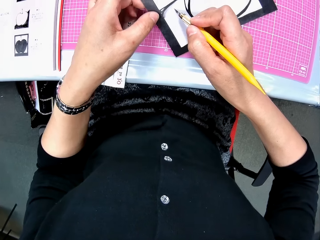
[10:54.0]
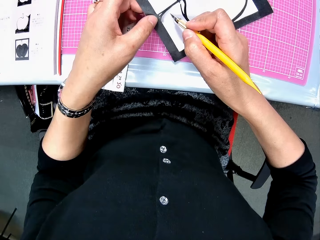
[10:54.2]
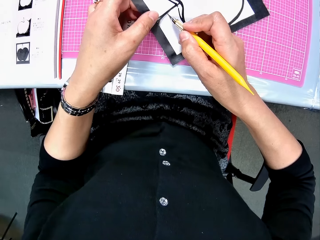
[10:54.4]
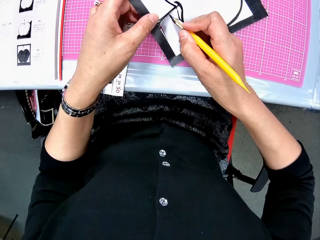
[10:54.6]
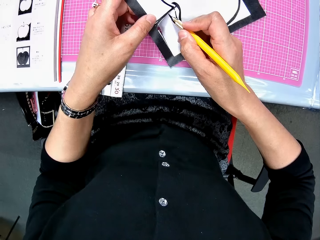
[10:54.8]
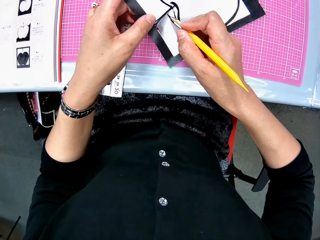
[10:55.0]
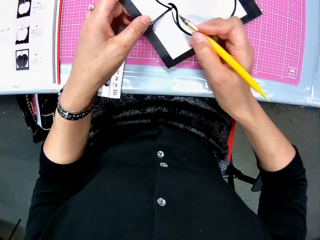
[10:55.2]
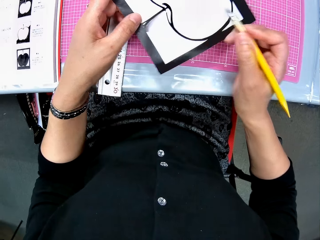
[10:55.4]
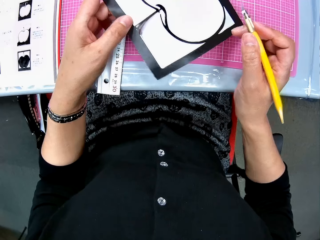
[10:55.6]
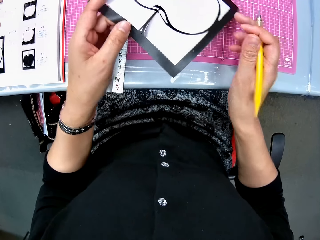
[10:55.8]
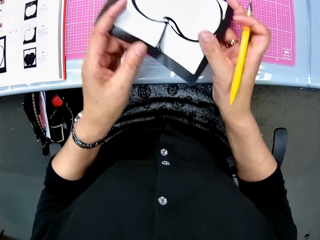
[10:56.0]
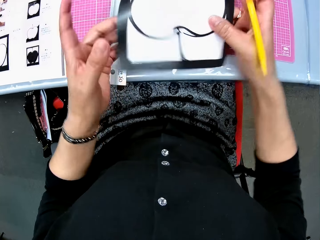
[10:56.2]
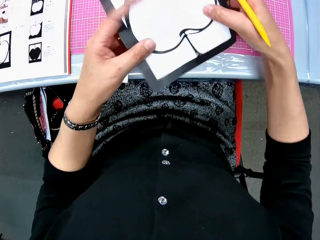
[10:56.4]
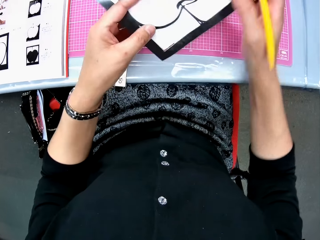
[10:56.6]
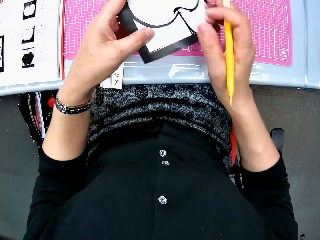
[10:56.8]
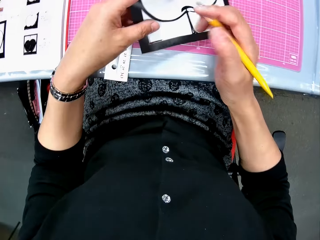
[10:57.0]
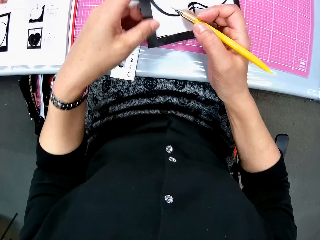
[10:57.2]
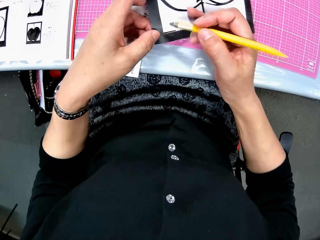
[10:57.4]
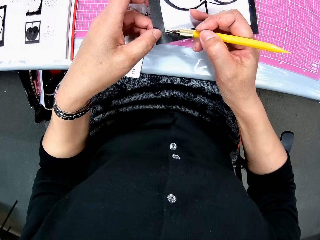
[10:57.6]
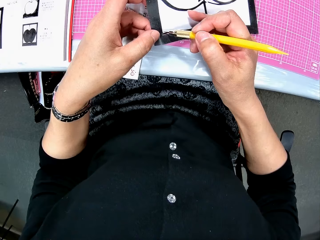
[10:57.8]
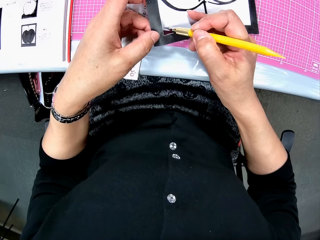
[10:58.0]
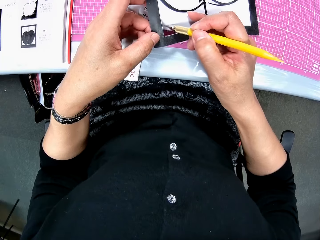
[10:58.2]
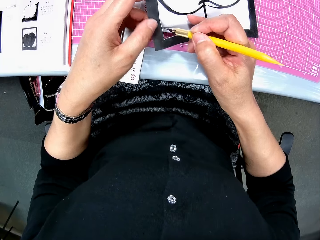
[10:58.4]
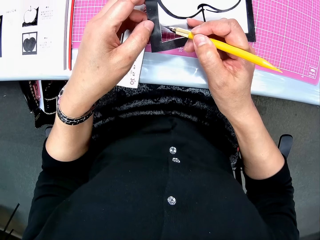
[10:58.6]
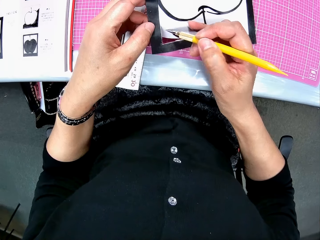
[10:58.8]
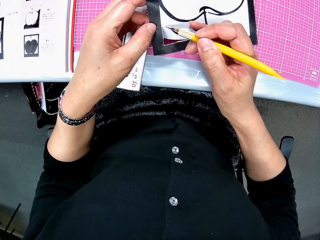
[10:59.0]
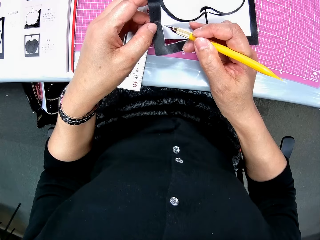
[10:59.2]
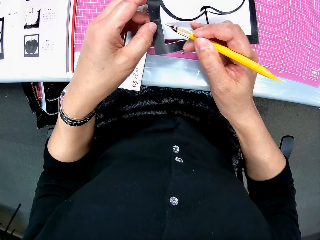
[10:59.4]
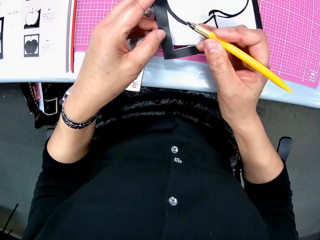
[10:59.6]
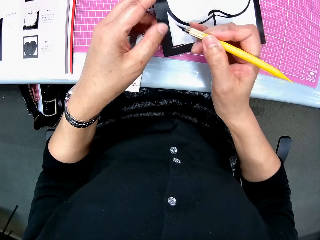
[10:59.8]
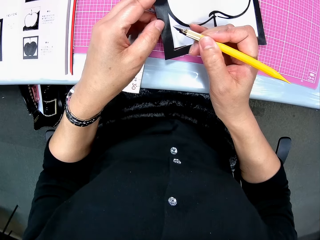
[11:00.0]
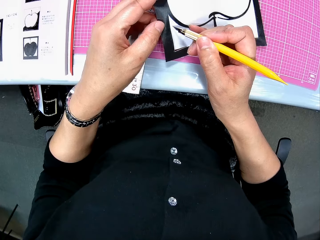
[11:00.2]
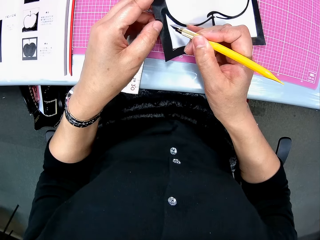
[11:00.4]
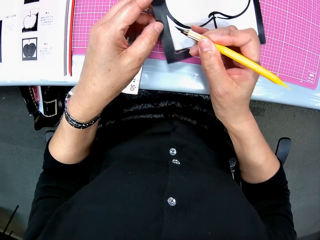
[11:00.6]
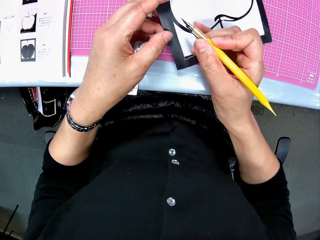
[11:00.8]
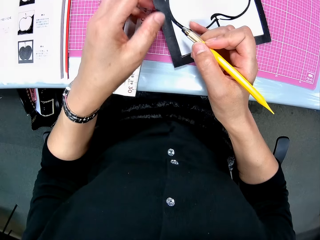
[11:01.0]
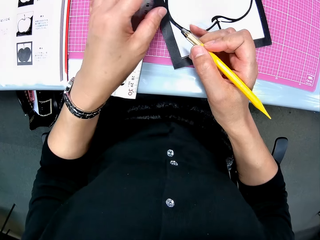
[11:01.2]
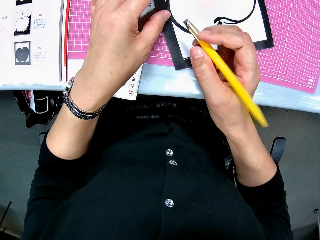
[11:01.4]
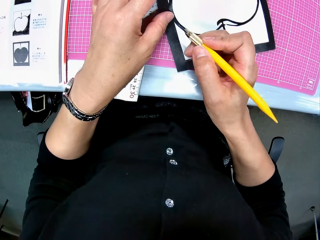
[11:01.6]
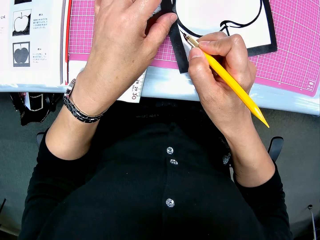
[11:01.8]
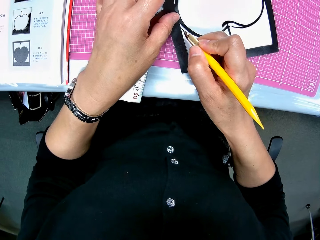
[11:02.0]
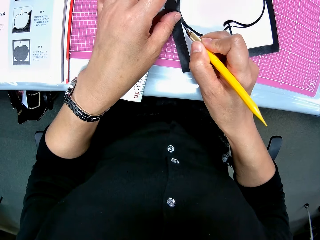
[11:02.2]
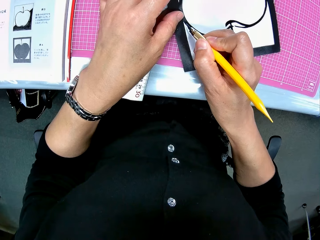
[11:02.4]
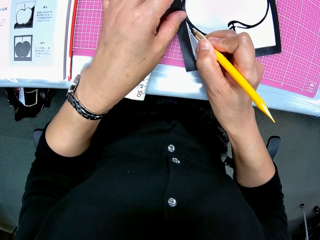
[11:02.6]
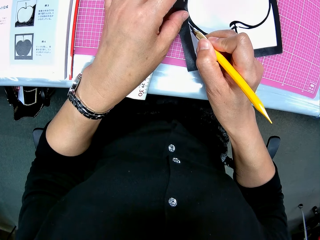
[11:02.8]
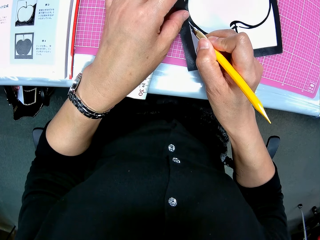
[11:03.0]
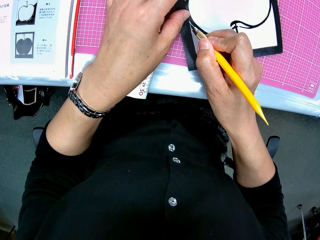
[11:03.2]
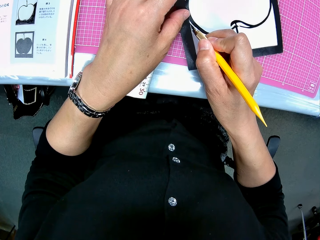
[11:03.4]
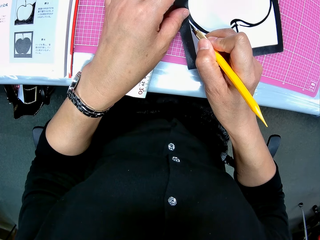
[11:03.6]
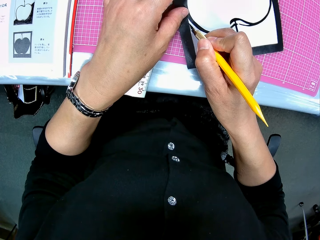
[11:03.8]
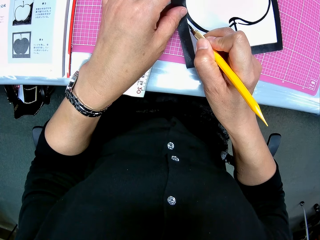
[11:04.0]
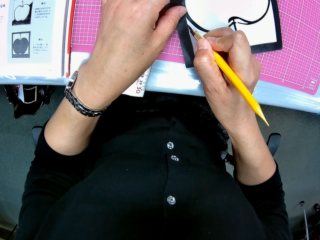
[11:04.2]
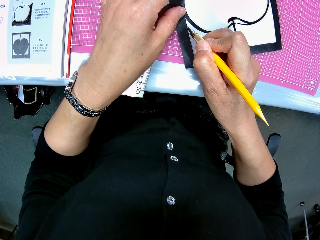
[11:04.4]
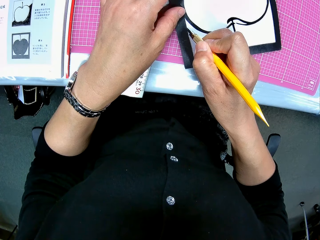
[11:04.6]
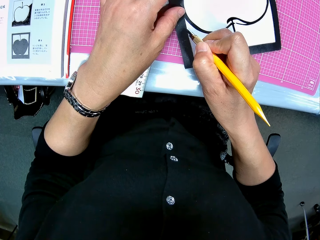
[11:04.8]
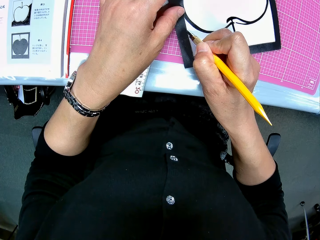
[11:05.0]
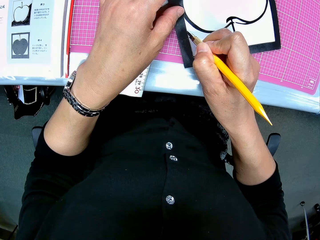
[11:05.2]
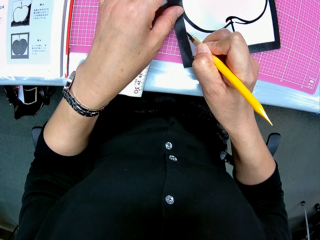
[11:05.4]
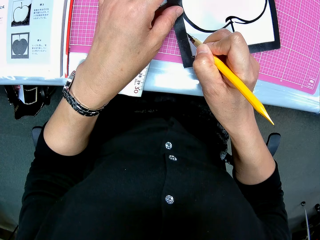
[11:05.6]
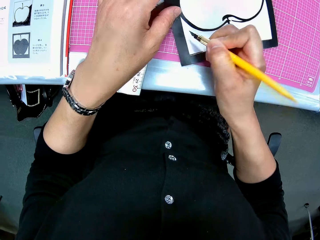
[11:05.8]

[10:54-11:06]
The camera wearer lifts the paper. They place the paper on the mat. They cut the paper.

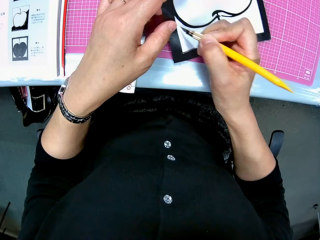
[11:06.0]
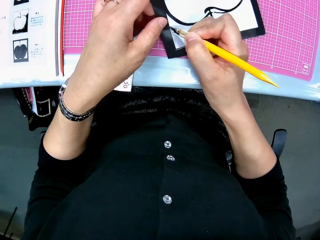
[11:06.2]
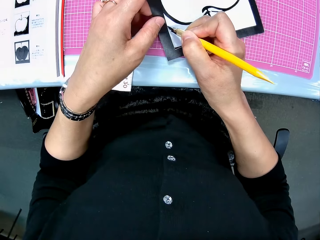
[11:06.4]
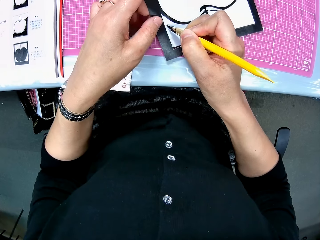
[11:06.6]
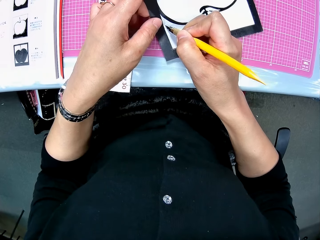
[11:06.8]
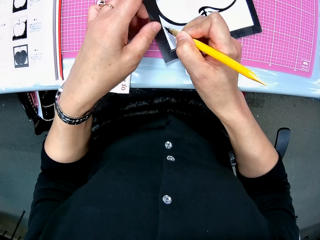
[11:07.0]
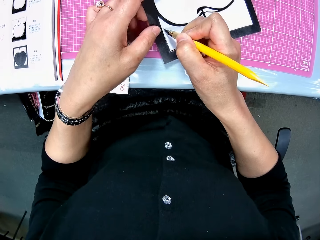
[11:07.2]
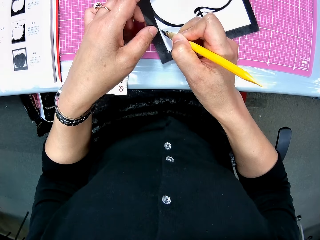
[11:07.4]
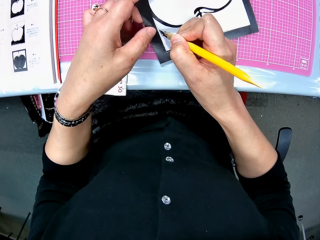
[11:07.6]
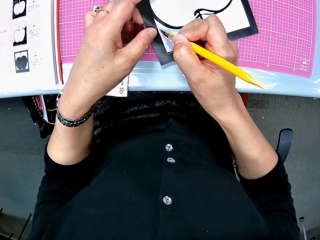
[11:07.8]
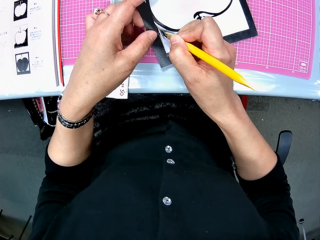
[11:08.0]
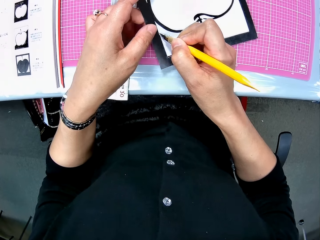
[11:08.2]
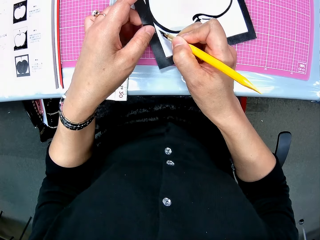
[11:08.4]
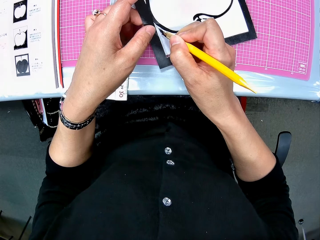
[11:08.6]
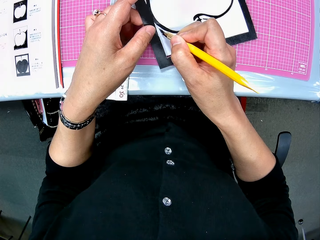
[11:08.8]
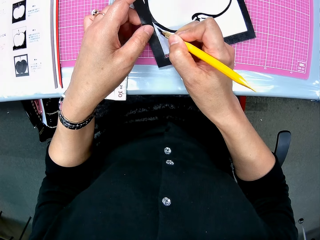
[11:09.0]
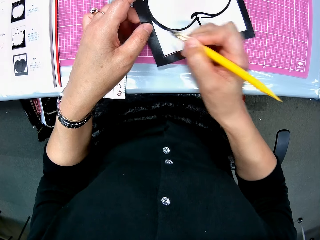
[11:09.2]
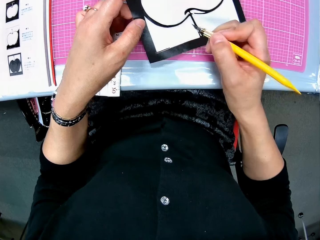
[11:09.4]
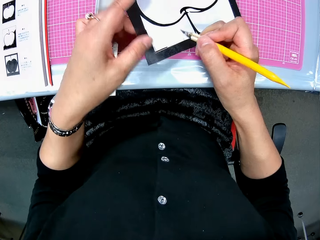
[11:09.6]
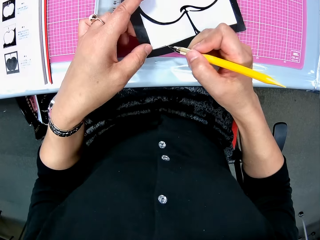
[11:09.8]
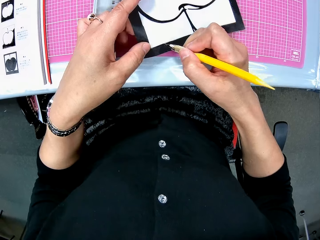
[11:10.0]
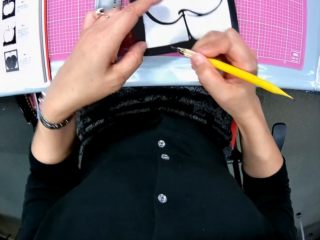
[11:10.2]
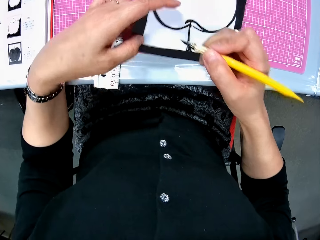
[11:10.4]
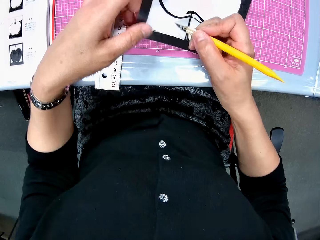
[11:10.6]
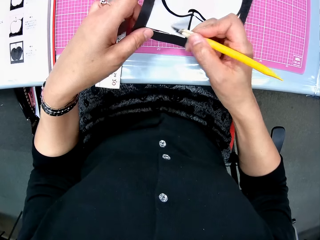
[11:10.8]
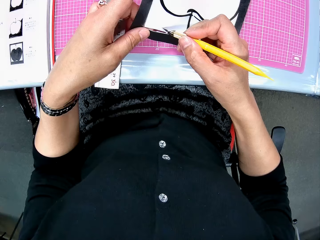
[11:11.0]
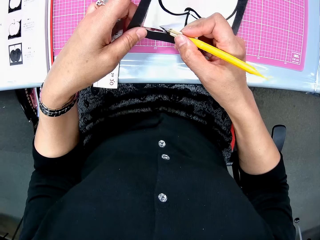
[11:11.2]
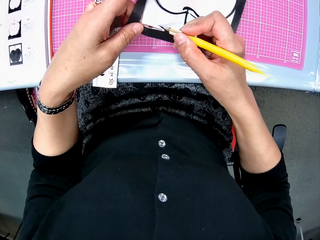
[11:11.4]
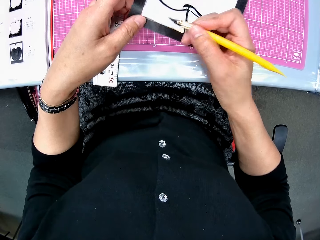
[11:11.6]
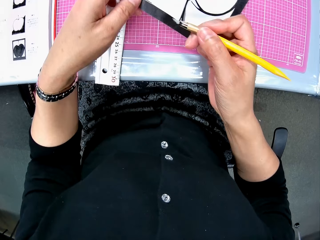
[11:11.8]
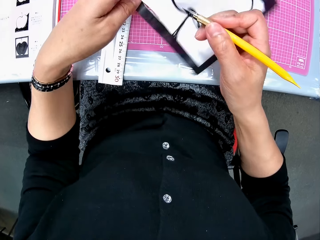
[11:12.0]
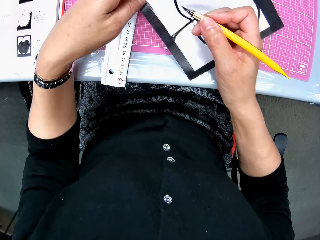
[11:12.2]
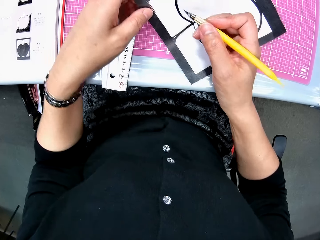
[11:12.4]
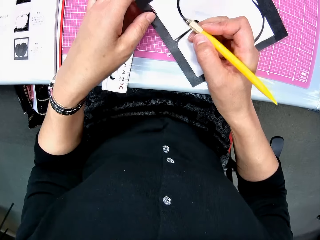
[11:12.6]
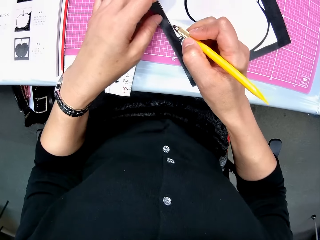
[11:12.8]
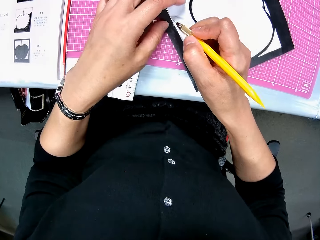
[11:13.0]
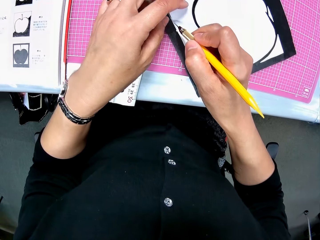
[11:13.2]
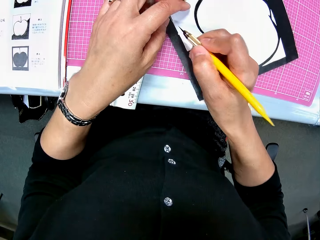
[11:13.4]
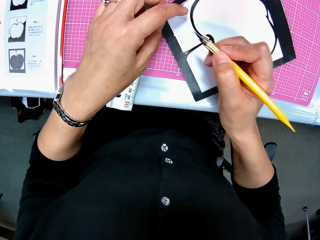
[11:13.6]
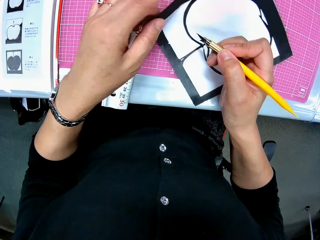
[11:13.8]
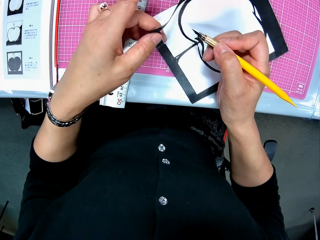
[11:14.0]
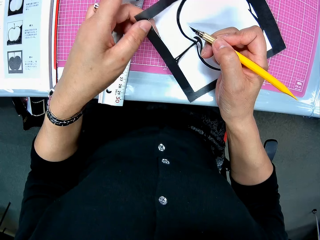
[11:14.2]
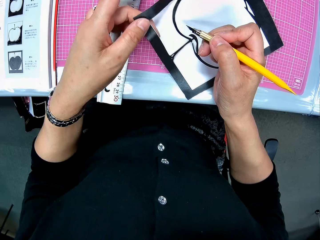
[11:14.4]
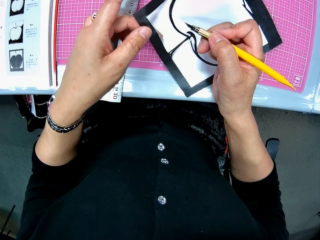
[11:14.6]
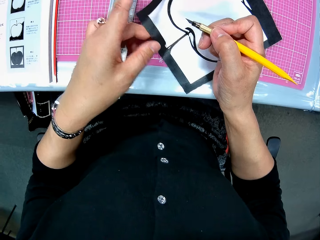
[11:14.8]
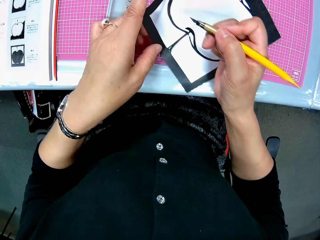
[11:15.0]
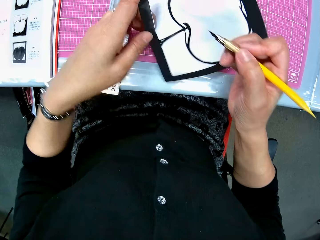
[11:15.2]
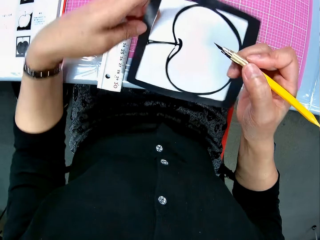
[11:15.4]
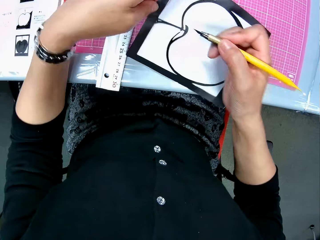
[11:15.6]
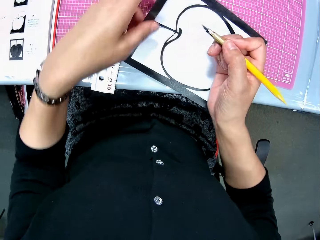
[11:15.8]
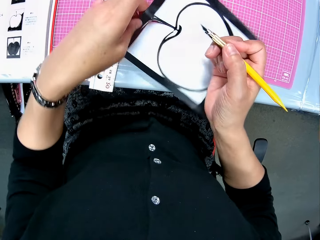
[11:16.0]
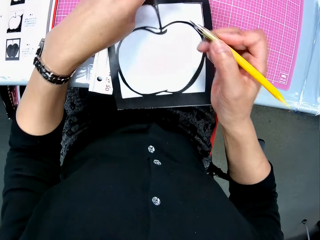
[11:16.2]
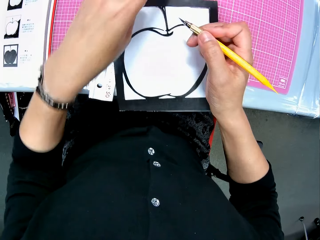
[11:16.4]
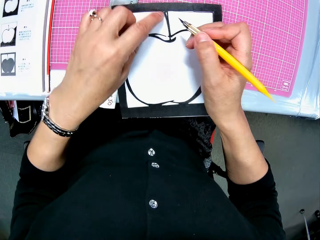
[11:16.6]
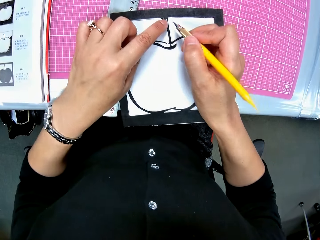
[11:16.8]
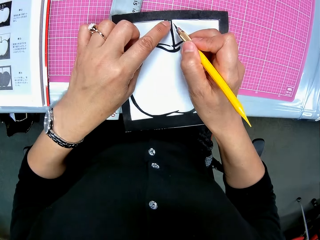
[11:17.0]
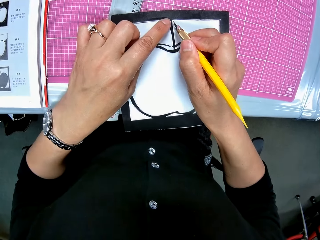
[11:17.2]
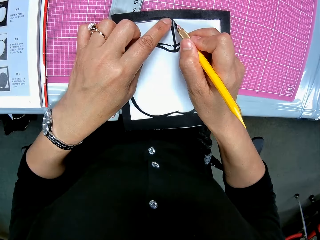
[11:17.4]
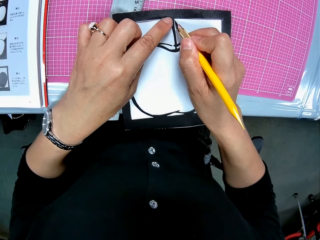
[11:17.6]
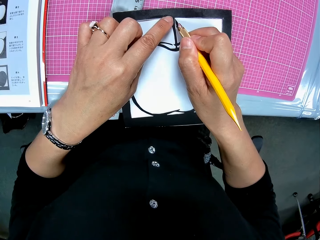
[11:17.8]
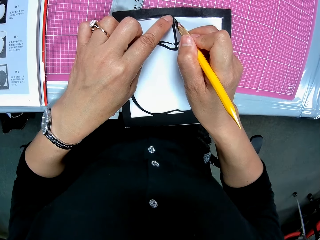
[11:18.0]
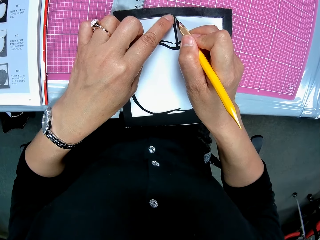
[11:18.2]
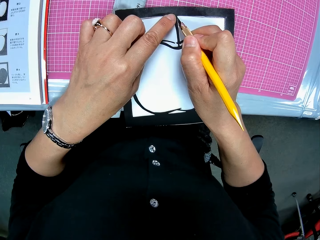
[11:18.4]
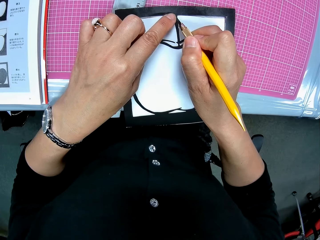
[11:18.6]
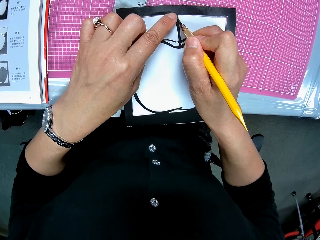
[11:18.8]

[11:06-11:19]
The camera wearer turns the paper. They cut the paper. They turn the paper. They cut the paper.
